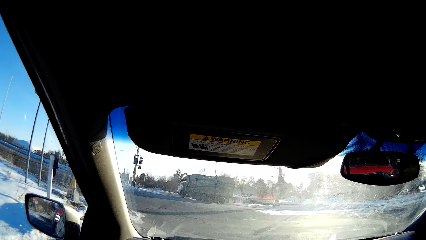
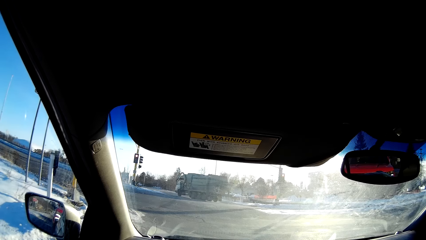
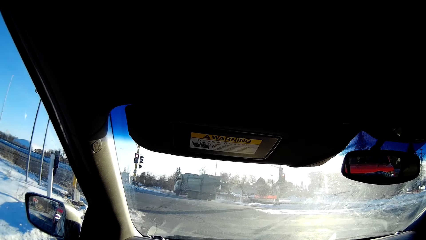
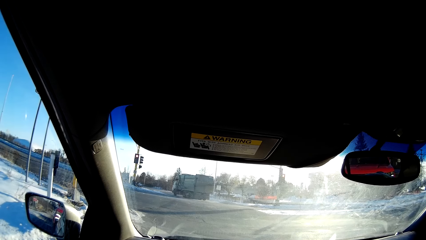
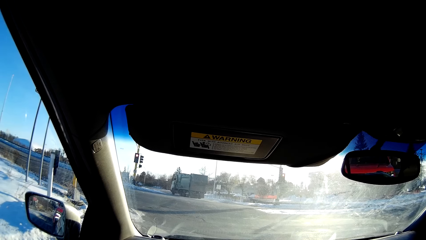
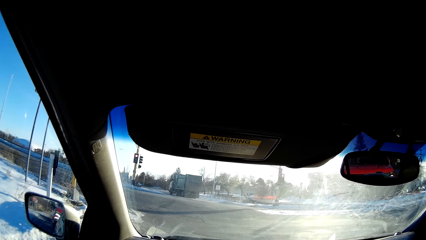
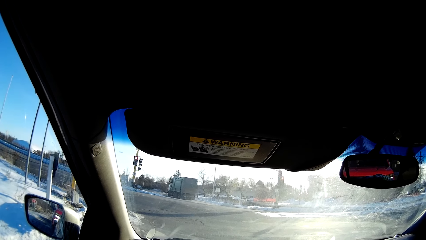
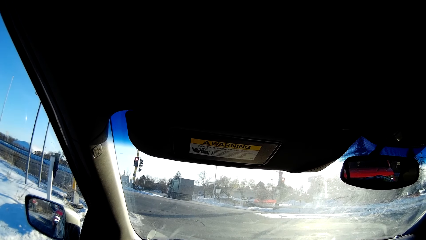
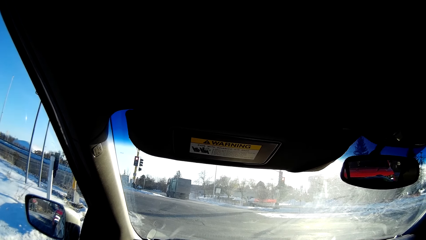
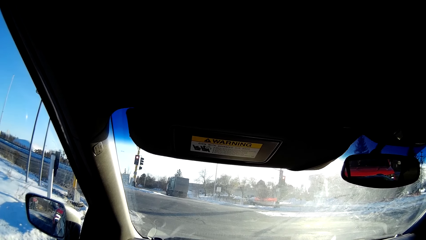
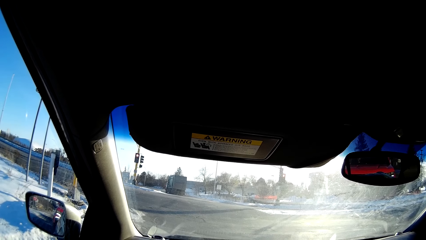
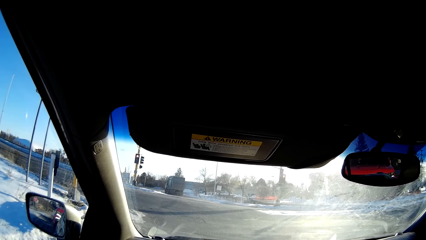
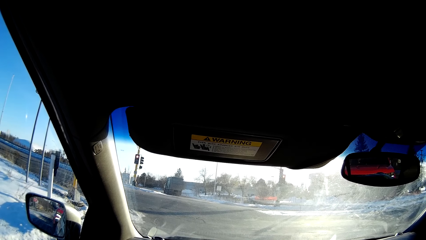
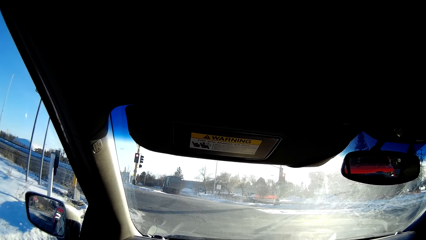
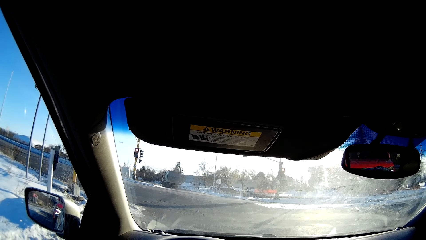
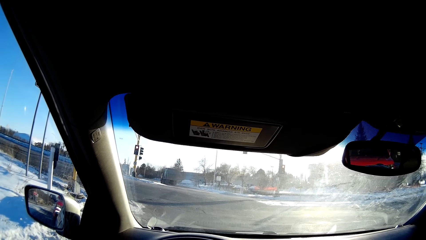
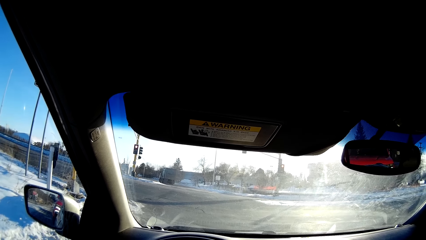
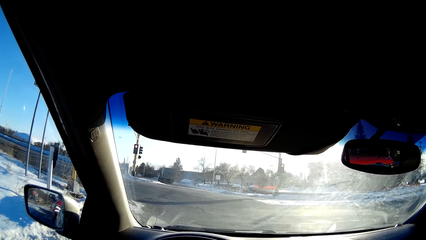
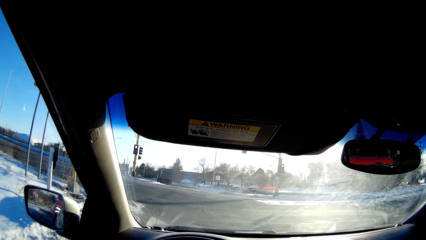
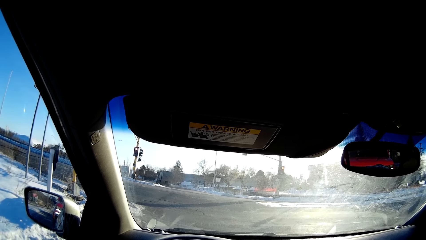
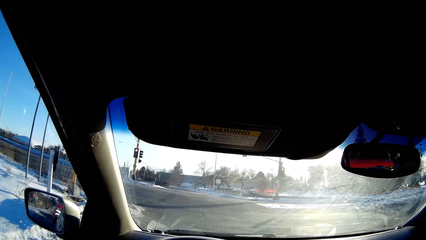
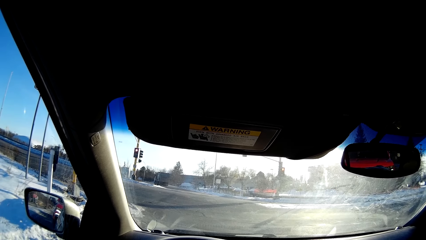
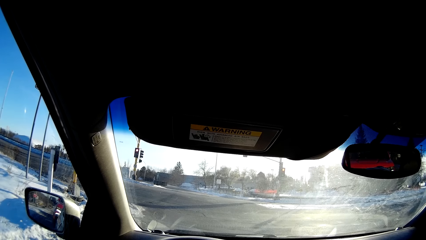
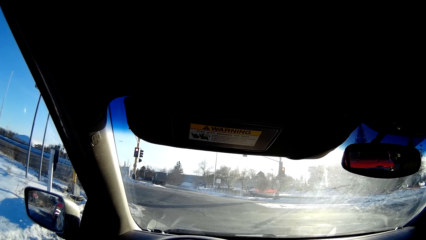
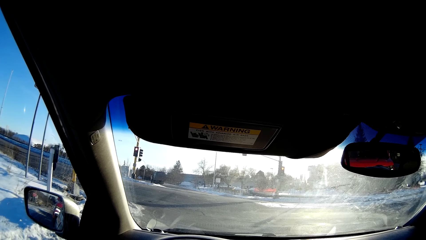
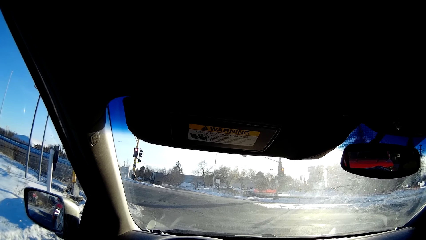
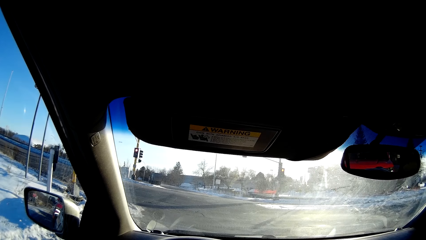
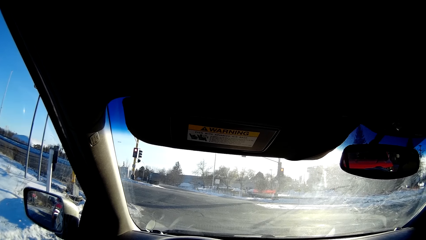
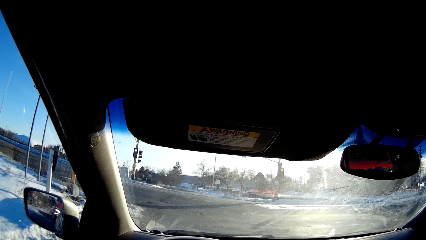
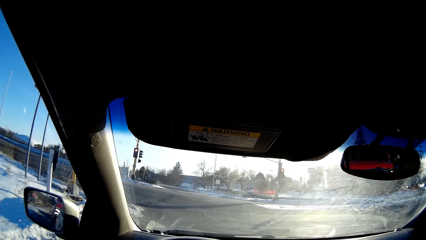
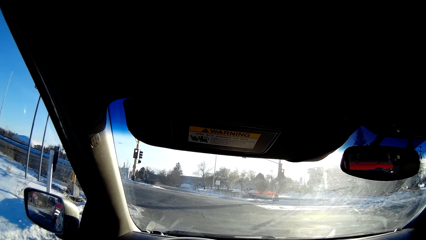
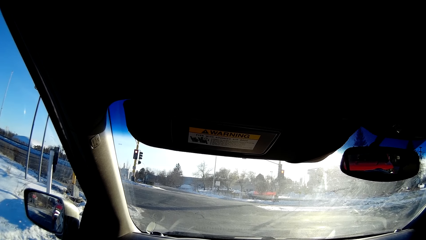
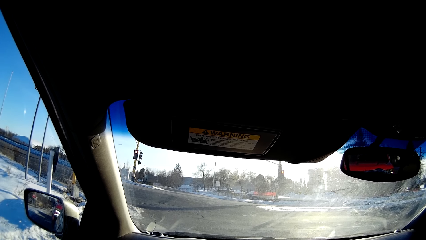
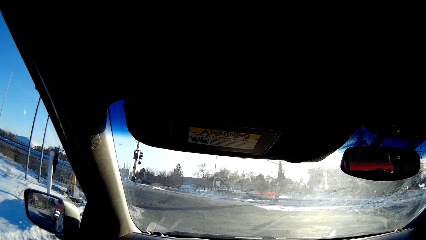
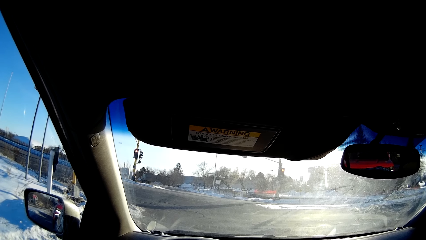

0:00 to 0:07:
The camera wearer sits in the car. They look through the windscreen.

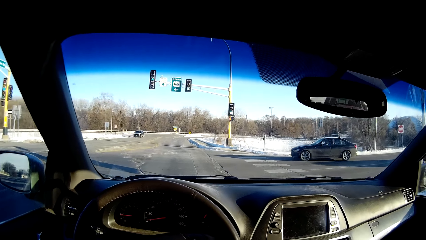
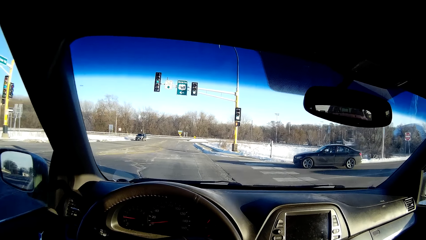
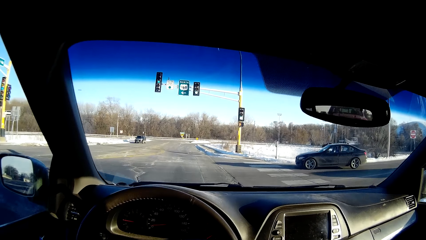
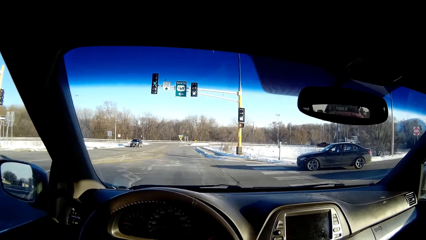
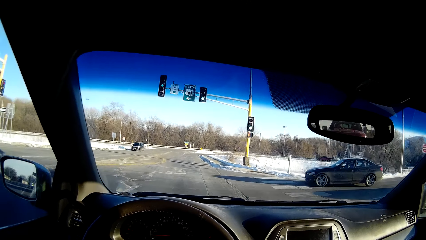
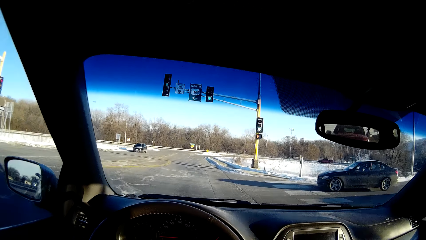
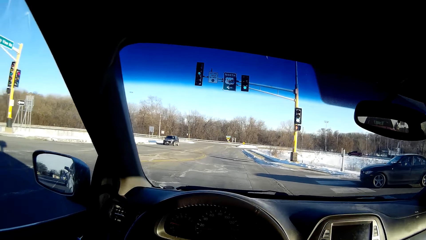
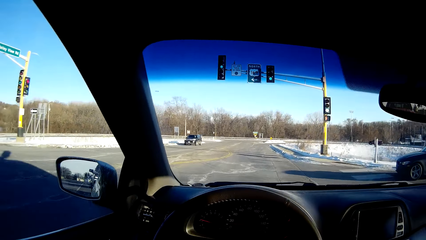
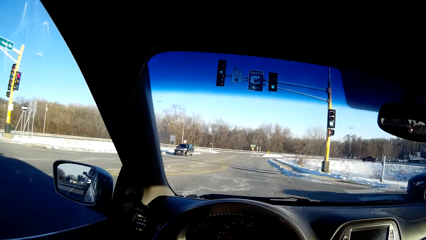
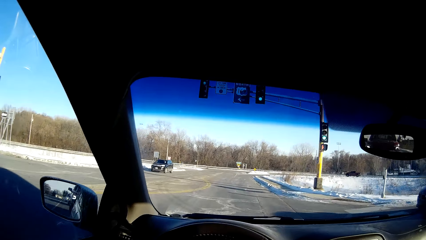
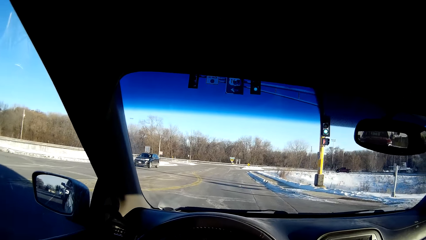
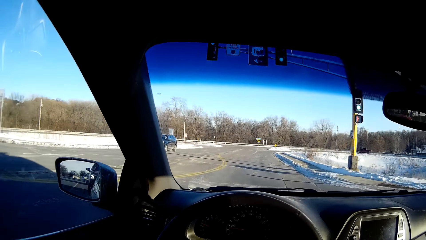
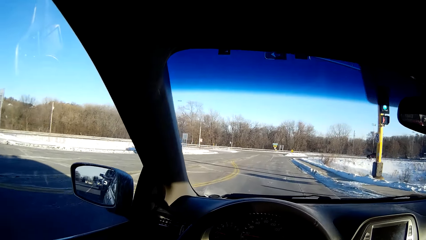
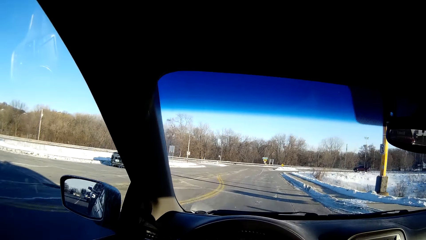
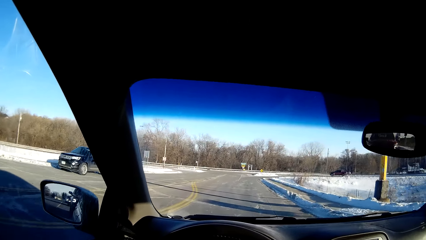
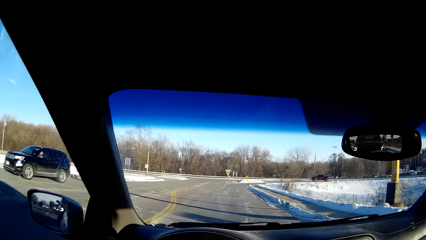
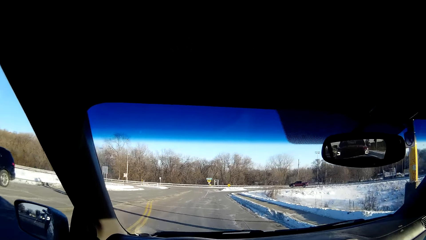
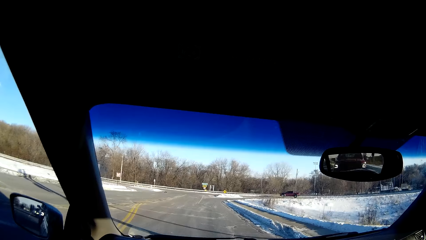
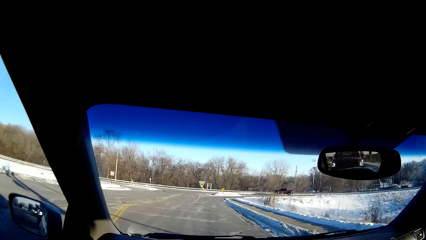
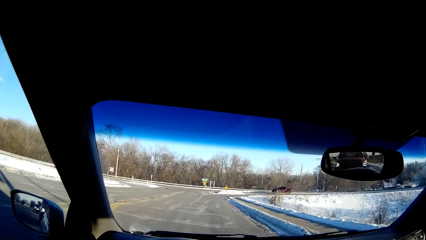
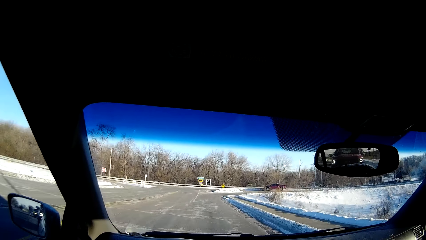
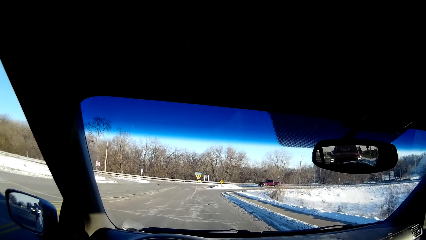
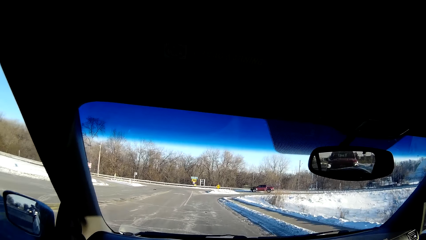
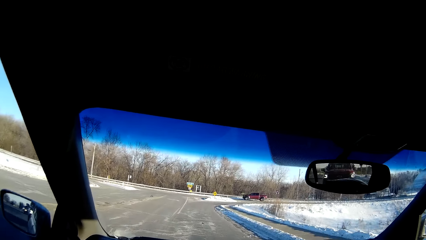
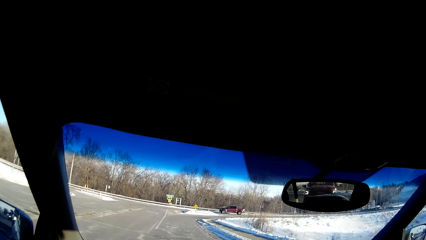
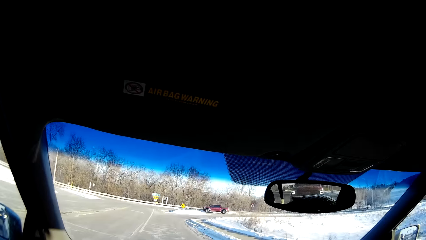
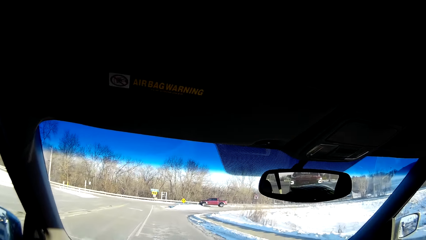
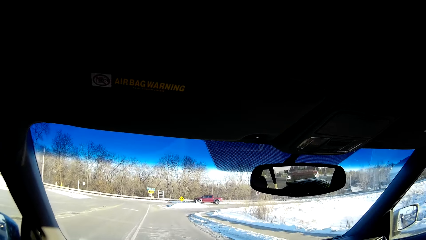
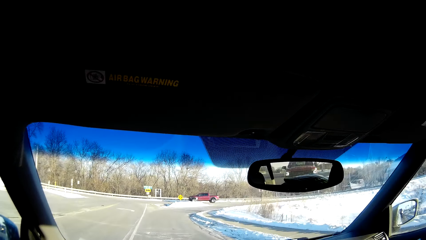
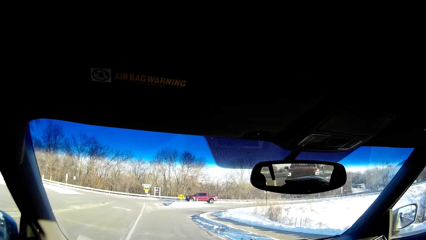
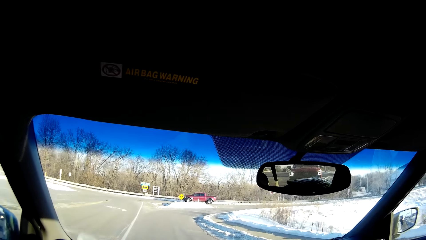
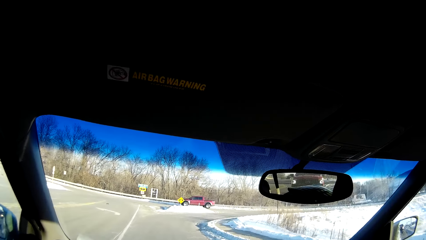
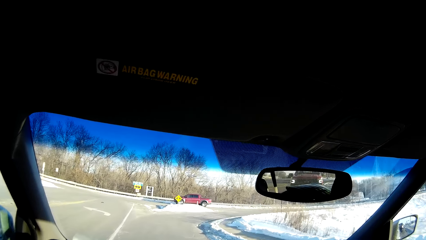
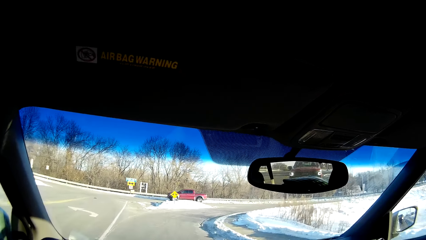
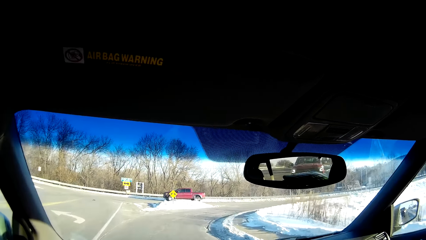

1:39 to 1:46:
The camera wearer drives the car.
